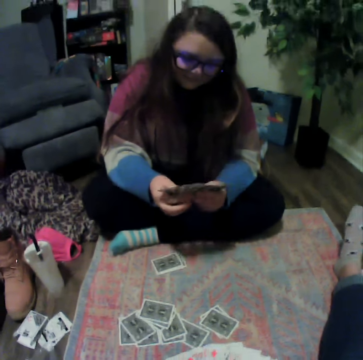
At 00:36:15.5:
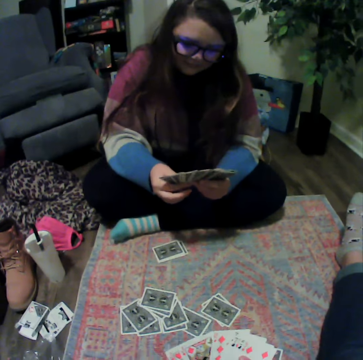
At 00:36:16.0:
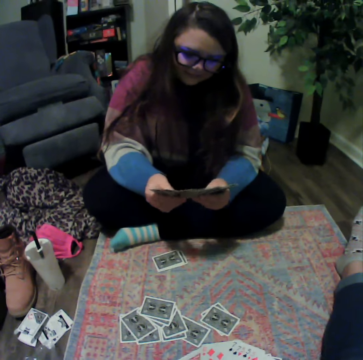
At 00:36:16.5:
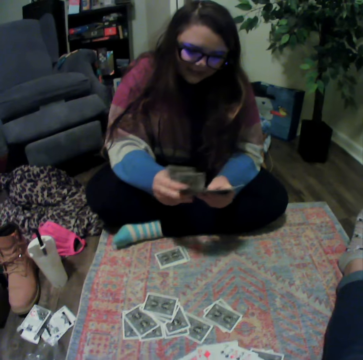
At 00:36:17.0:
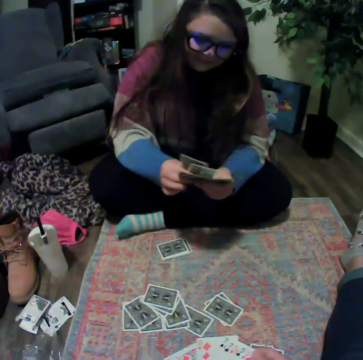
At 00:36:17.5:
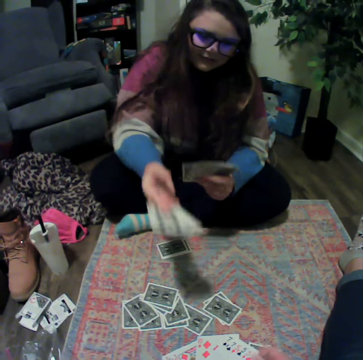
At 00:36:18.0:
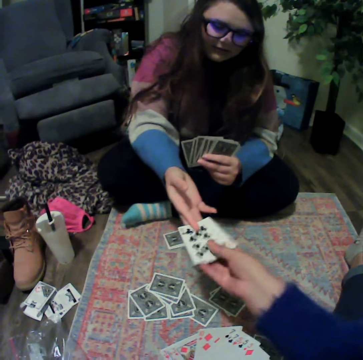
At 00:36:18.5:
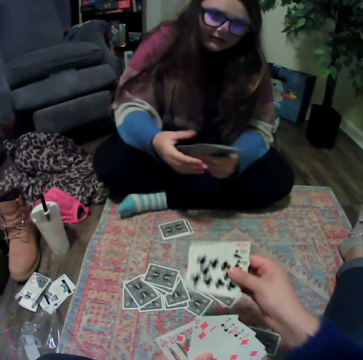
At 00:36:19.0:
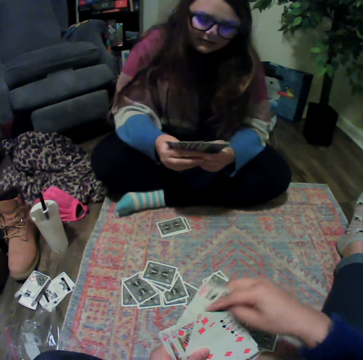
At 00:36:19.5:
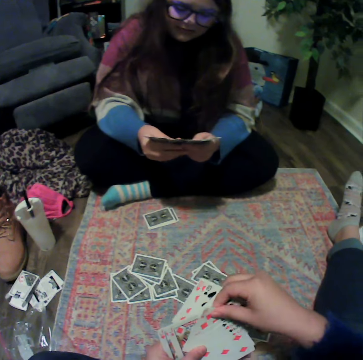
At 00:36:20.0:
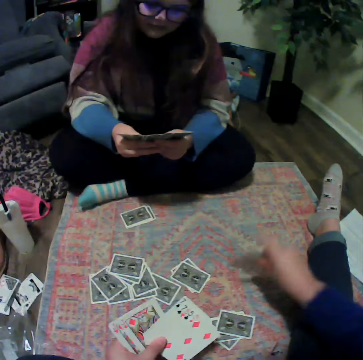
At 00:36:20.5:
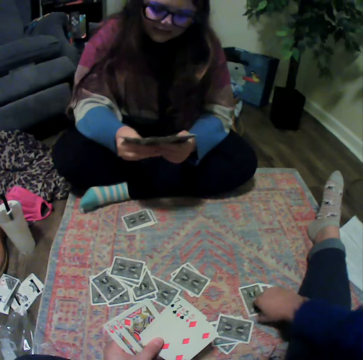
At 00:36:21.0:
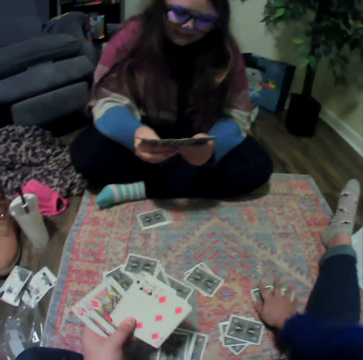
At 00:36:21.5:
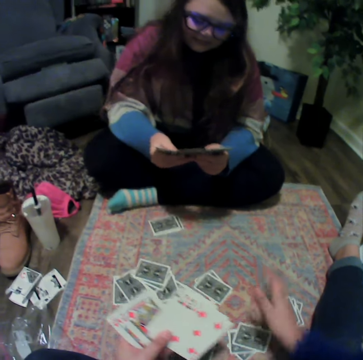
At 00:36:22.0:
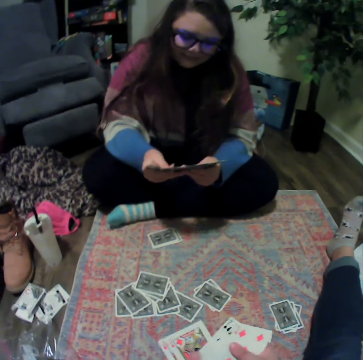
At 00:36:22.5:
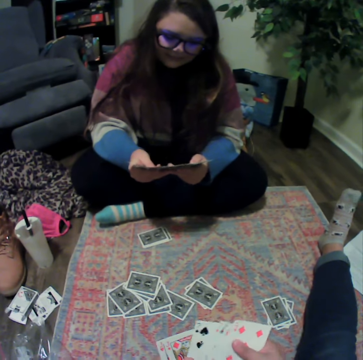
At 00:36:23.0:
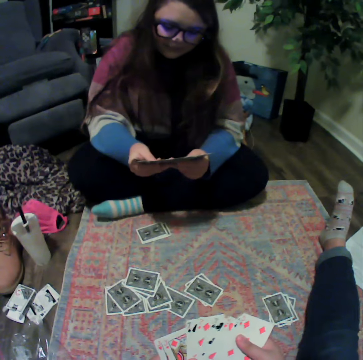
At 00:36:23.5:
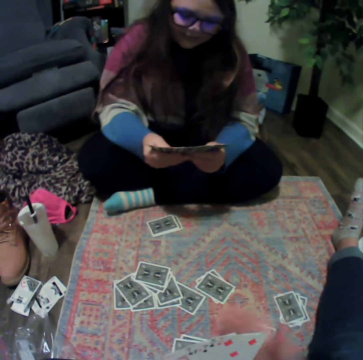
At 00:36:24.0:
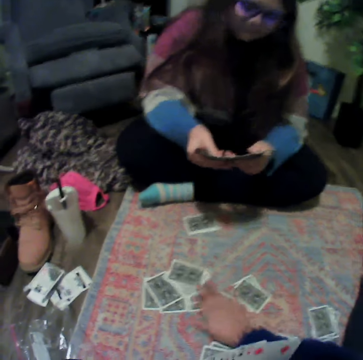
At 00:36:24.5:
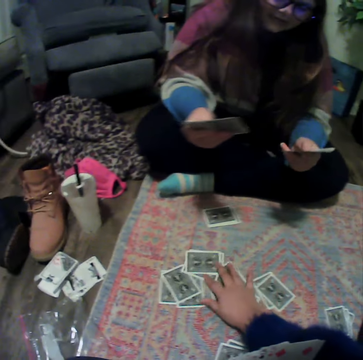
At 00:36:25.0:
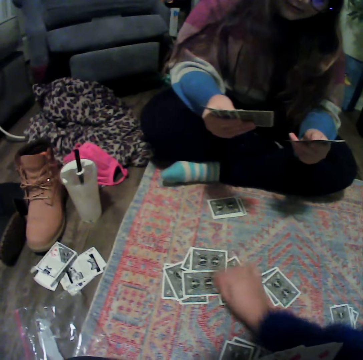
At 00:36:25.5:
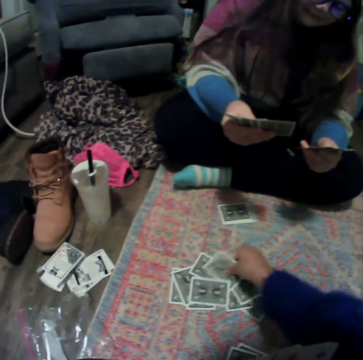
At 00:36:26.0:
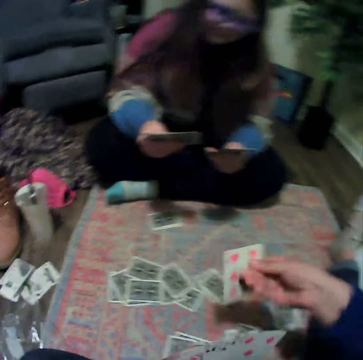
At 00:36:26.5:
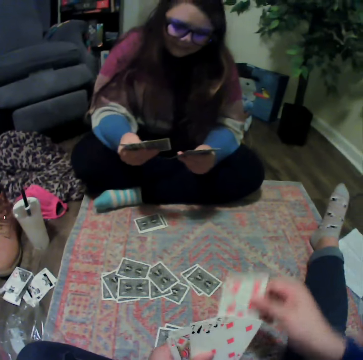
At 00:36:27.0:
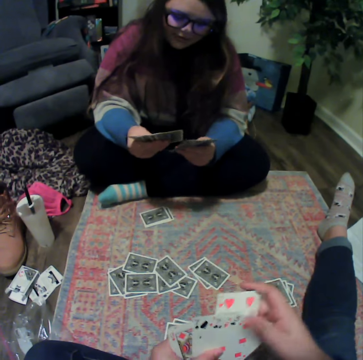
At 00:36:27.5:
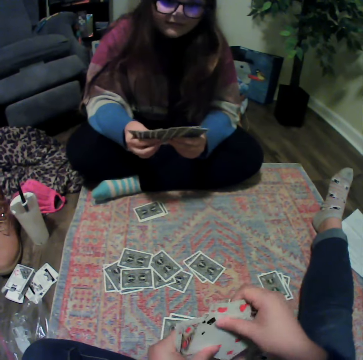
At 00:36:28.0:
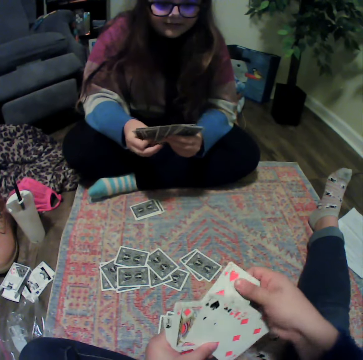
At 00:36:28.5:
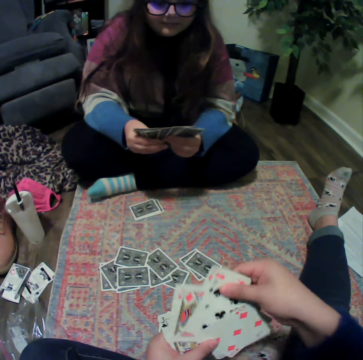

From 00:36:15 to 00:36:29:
A lady reshuffles the cards. The lady gives the camera wearer the cards. The camera wearer plays the poker card. They reshuffle the cards. They touch the cards.

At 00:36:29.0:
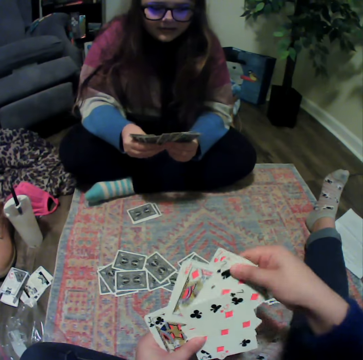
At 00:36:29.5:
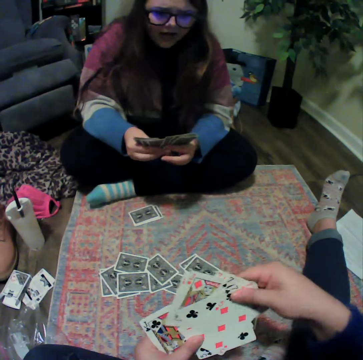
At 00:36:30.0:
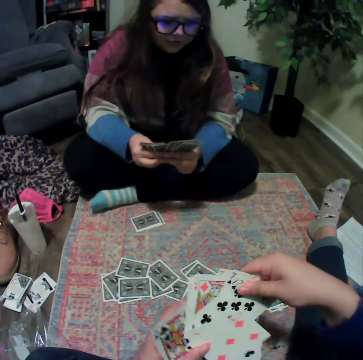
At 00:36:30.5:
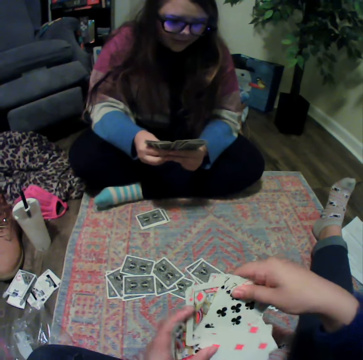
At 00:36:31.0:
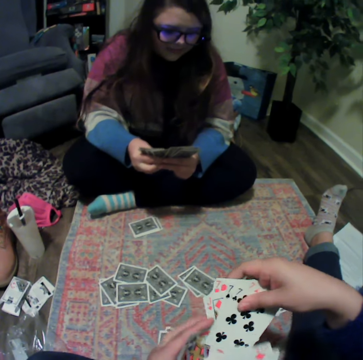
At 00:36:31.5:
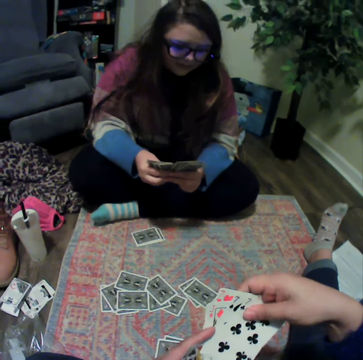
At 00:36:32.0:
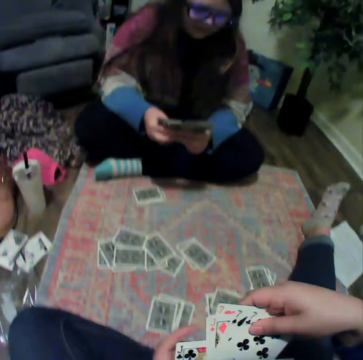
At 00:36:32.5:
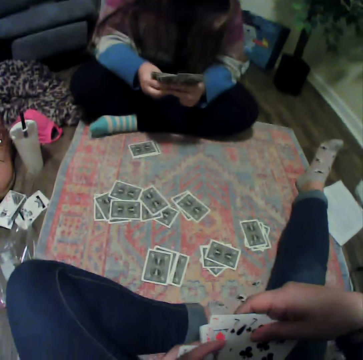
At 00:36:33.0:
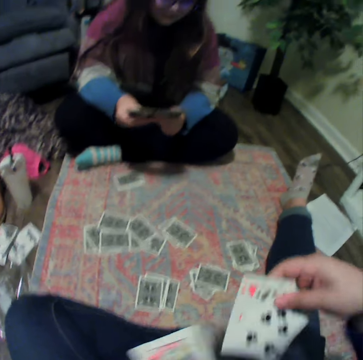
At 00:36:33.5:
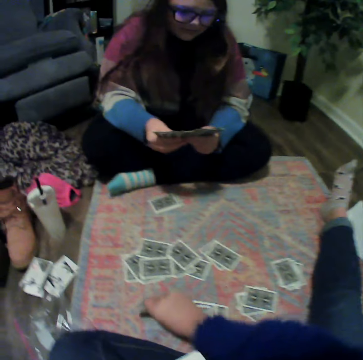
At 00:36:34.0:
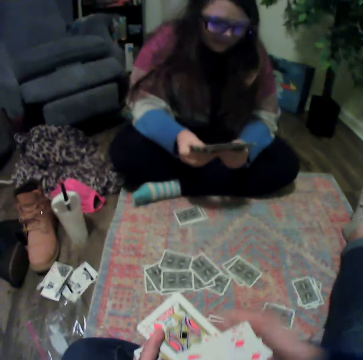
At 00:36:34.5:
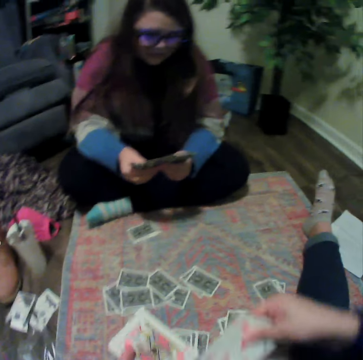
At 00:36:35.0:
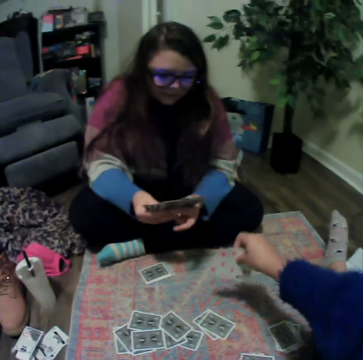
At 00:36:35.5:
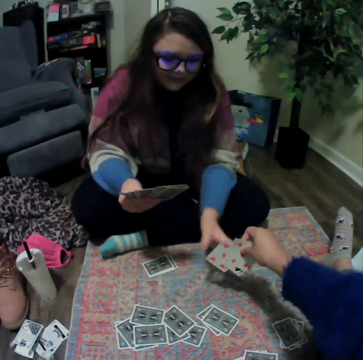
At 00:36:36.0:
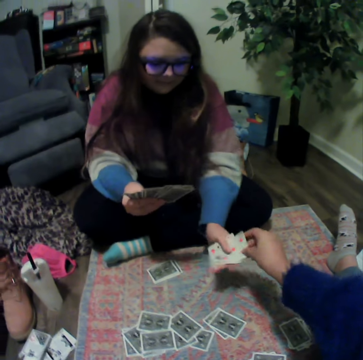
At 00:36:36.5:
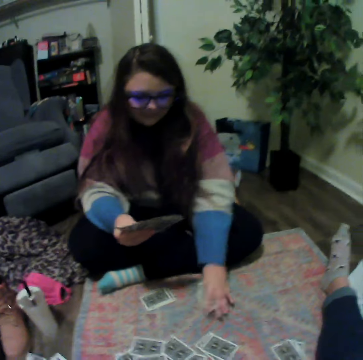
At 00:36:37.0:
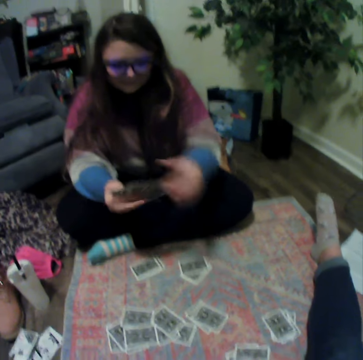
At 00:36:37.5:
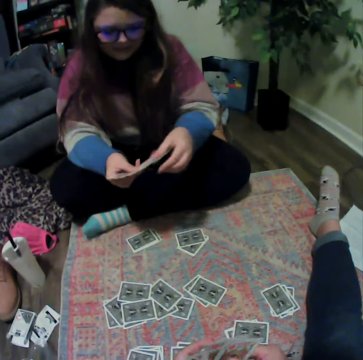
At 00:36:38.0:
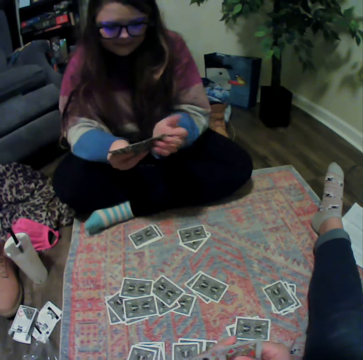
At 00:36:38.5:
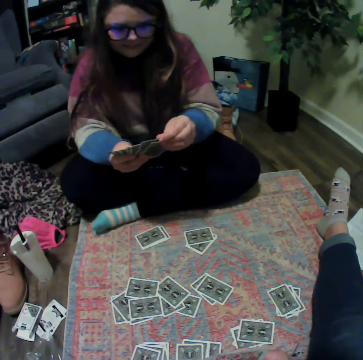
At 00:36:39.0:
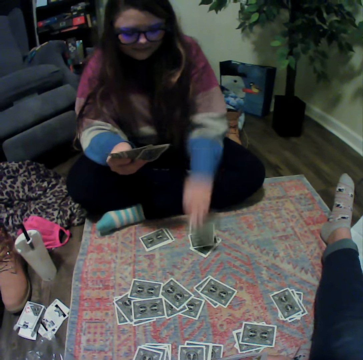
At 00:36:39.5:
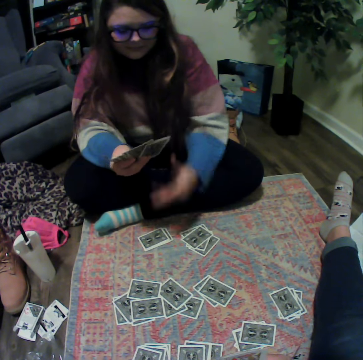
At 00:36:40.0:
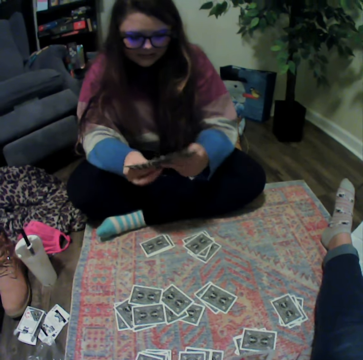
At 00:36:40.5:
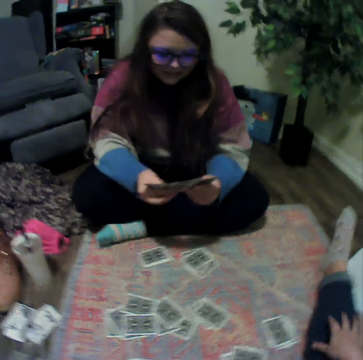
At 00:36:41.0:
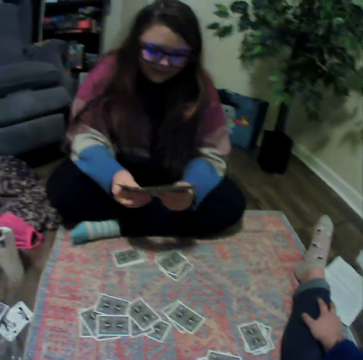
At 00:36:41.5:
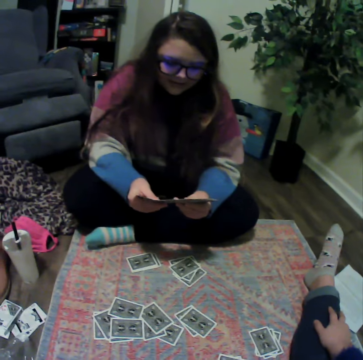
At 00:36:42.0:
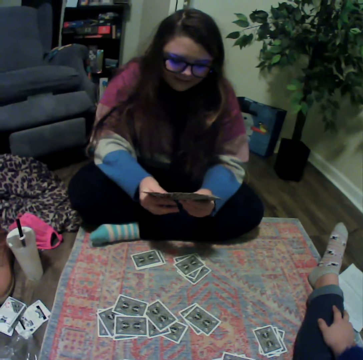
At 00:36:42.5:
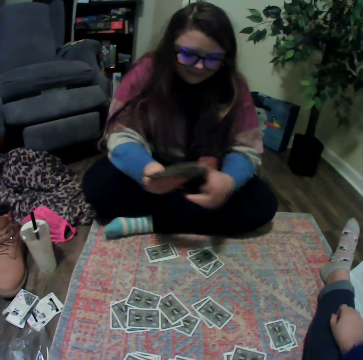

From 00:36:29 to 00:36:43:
A lady reshuffles the cards. The camera wearer plays the poker card. They give the cards to the lady. The lady places the cards on the mat. The lady plays the poker card. The lady reshuffles the cards.

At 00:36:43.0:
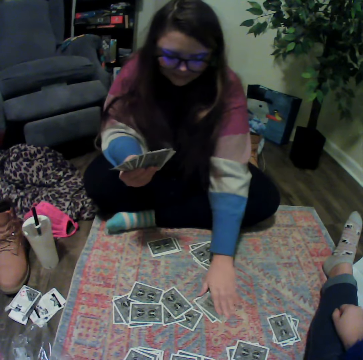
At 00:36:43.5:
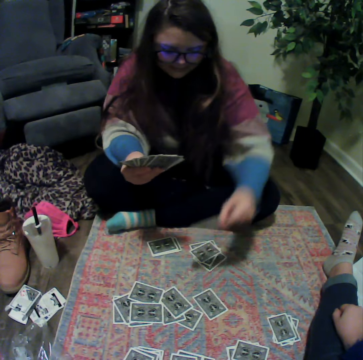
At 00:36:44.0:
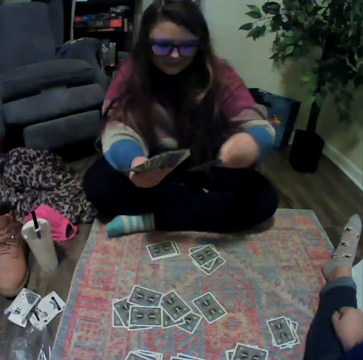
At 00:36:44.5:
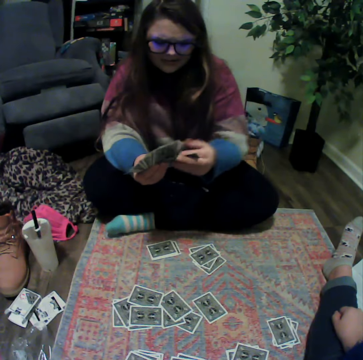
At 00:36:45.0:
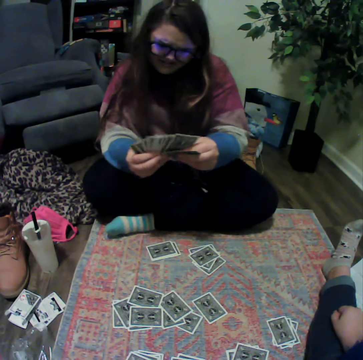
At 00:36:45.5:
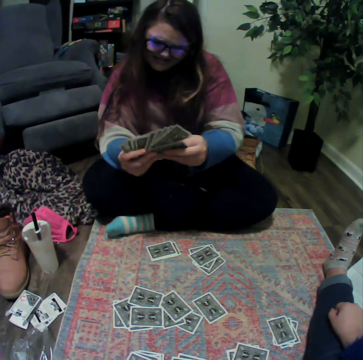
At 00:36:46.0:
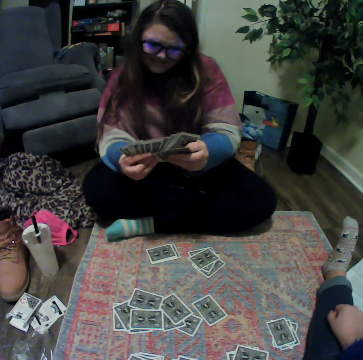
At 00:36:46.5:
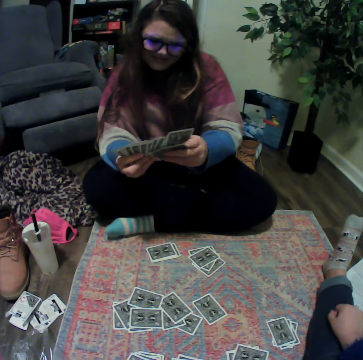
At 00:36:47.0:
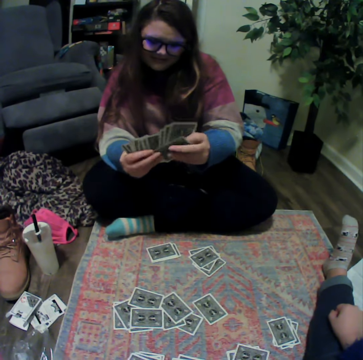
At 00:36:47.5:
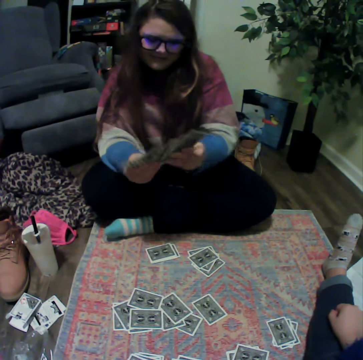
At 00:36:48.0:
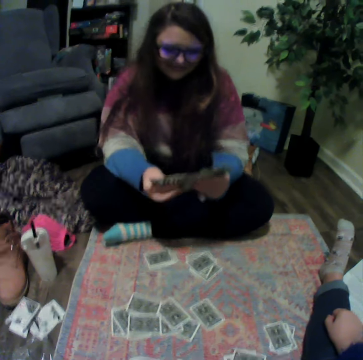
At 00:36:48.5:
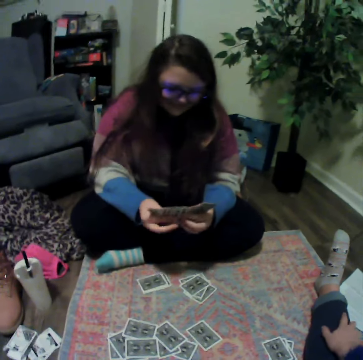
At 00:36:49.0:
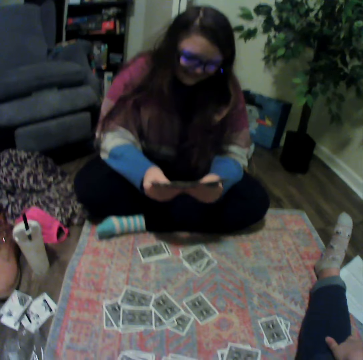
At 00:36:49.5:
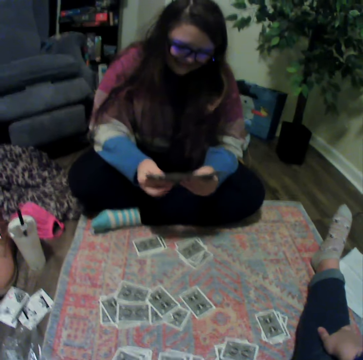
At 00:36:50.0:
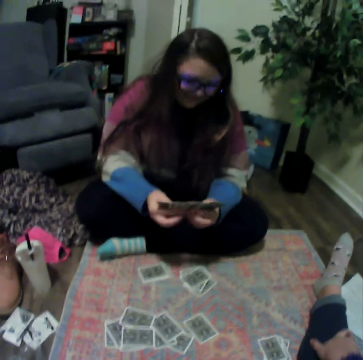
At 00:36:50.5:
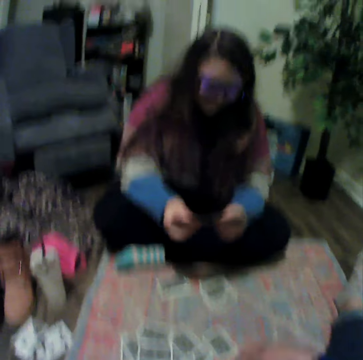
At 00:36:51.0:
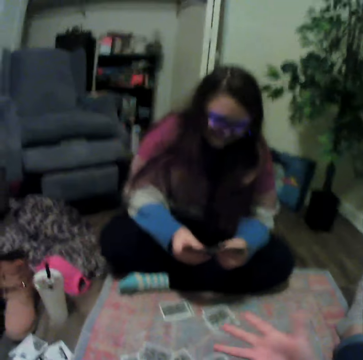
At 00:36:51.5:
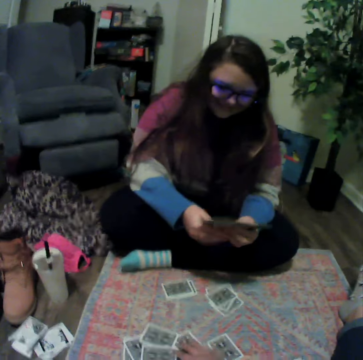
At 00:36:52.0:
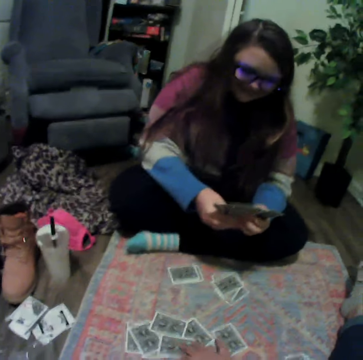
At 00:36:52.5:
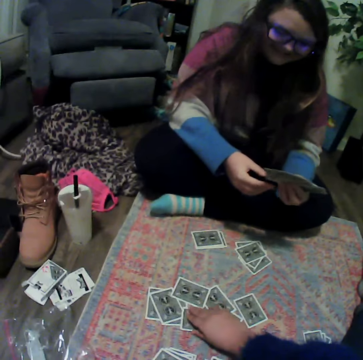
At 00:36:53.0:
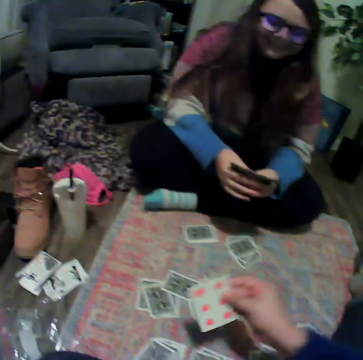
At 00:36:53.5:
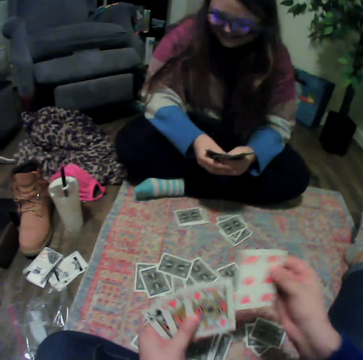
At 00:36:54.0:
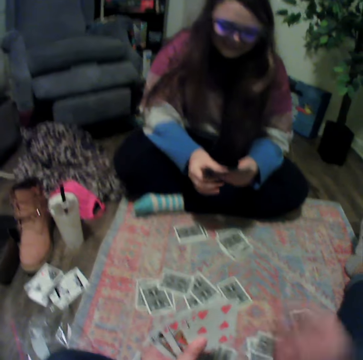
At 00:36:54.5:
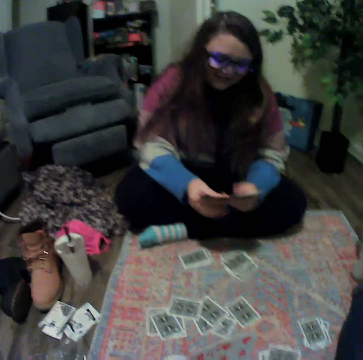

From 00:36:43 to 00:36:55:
A lady picks the cards. The lady reshuffles the cards. The camera wearer talks with the lady. They pick the card from the mat.
